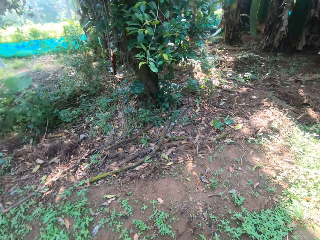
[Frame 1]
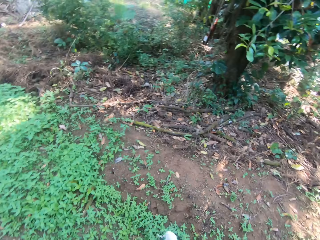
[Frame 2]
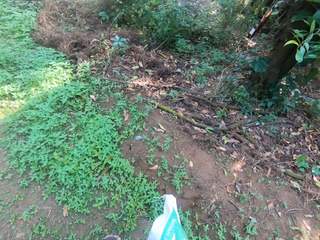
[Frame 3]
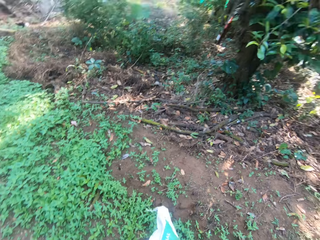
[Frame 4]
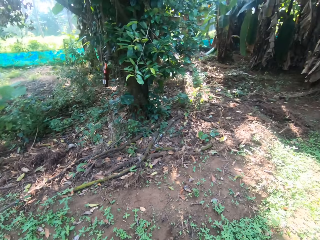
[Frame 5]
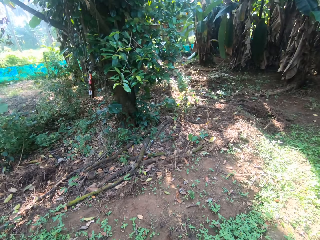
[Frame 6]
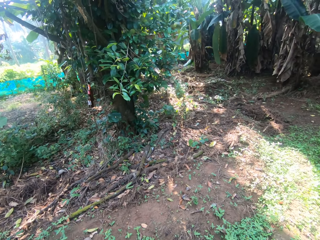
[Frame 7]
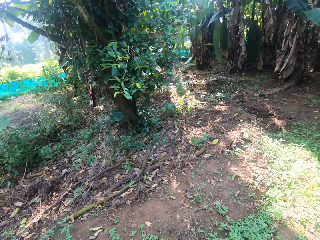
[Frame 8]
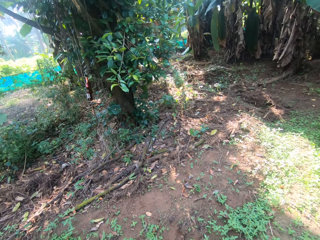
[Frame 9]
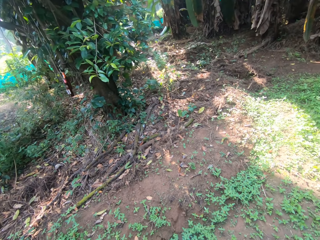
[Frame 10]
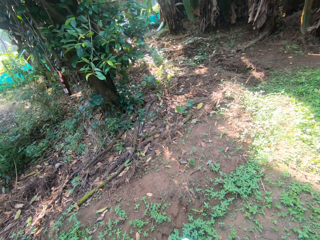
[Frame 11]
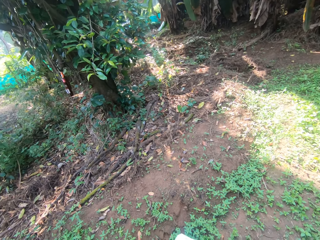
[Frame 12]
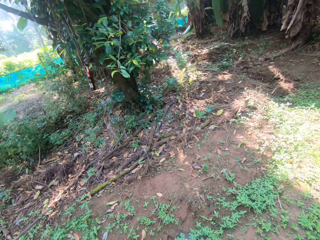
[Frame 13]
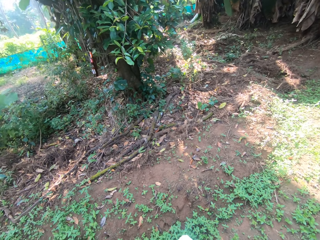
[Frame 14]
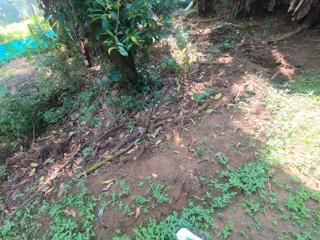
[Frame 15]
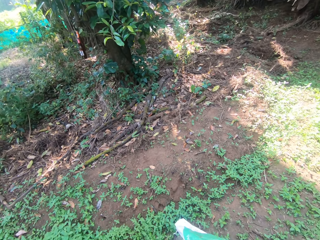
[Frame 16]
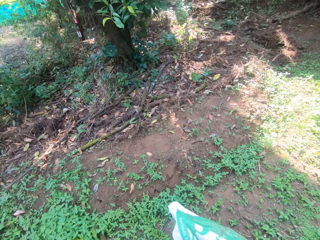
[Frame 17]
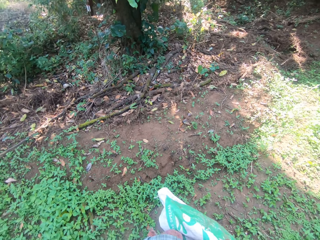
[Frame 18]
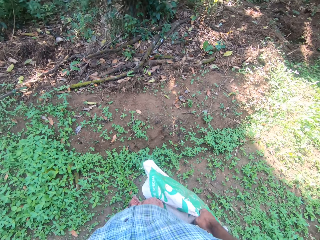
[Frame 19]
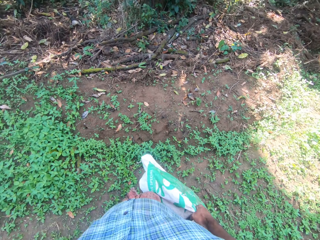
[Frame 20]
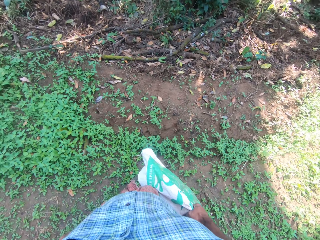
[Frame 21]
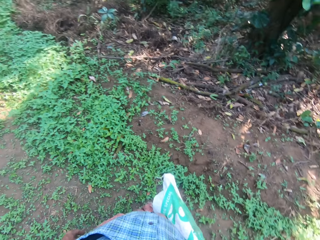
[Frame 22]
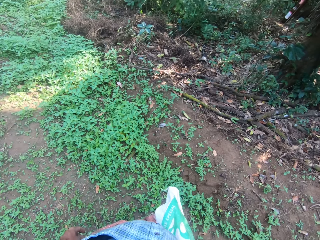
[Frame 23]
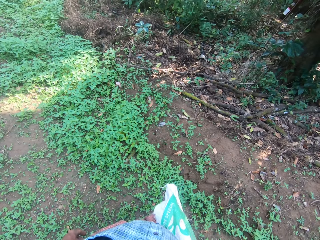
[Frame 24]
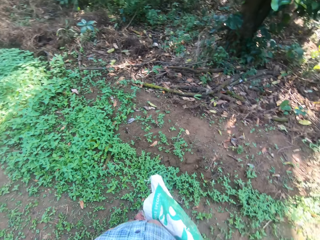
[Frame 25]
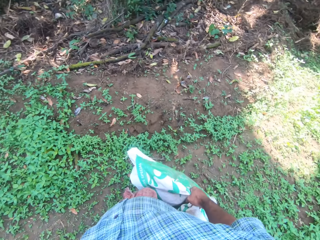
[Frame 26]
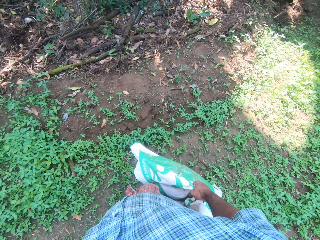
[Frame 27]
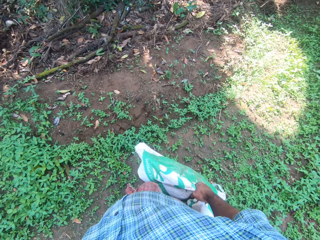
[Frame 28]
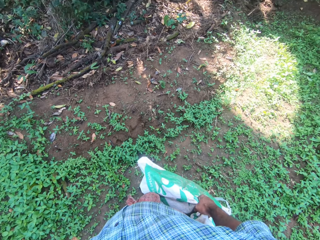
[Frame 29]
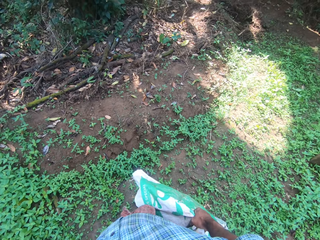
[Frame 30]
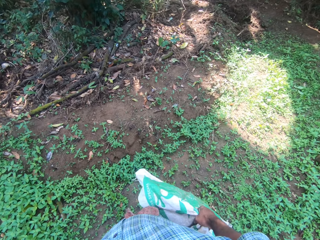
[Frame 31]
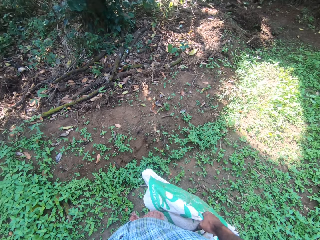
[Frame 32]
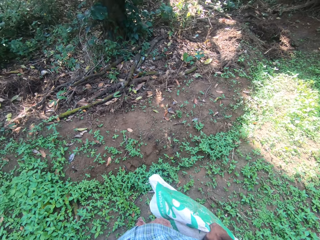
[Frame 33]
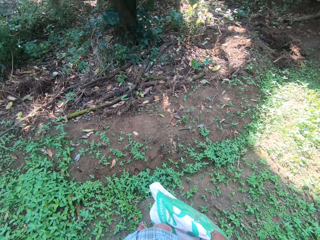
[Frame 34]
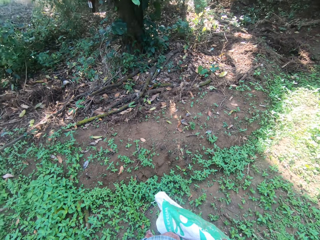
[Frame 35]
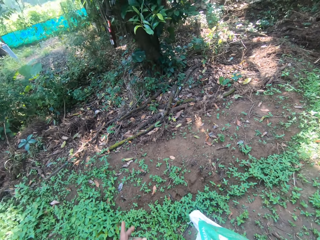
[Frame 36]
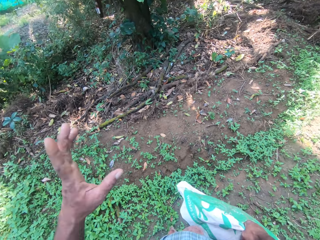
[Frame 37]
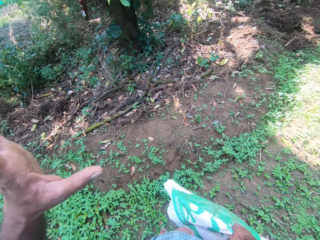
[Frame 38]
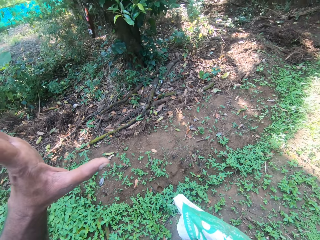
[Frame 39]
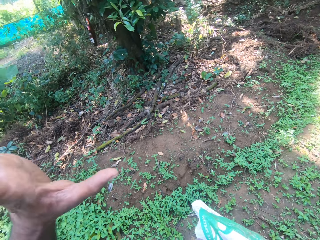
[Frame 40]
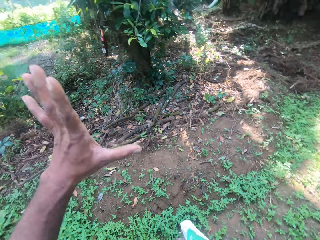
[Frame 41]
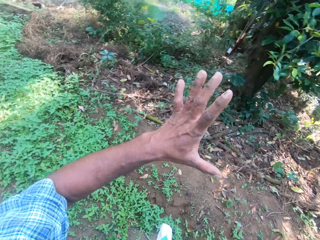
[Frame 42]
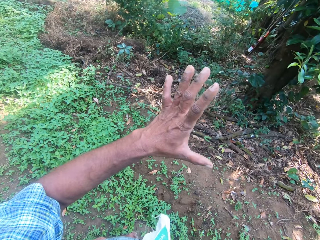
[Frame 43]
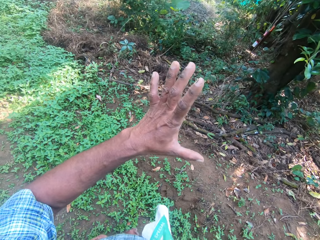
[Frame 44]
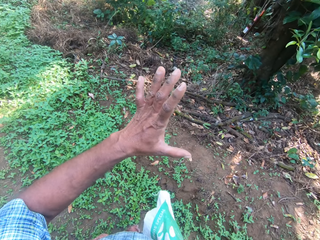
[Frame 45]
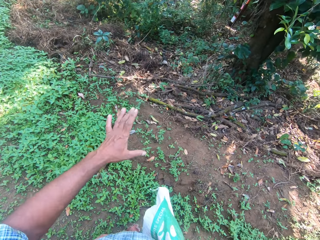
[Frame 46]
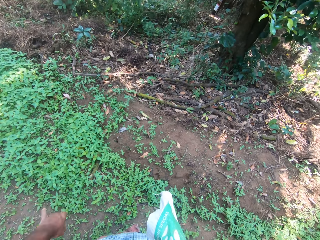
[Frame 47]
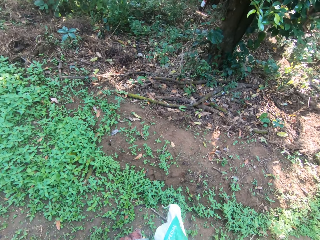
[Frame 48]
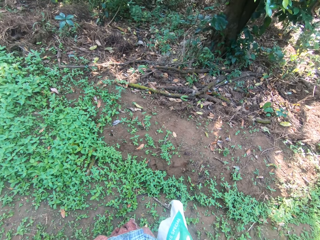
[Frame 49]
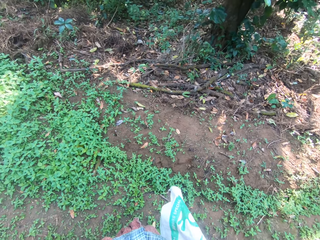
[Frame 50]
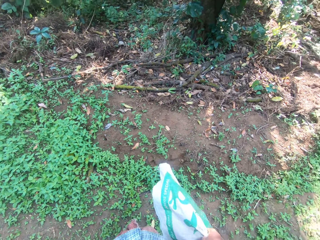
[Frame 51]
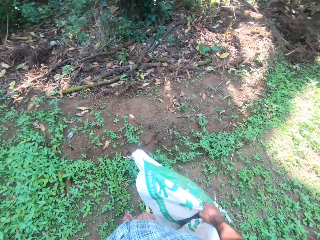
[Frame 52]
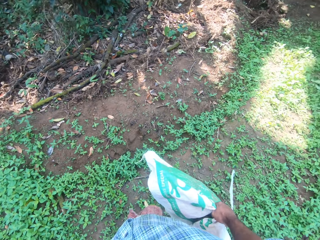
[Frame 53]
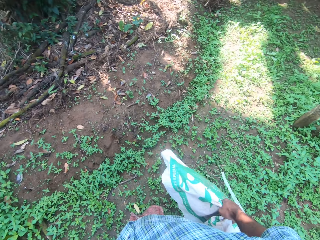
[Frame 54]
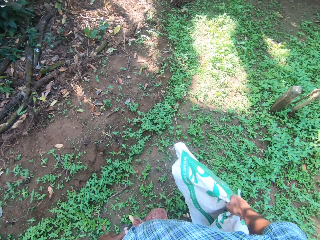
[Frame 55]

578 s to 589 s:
The camera wearer lifts his left hand.

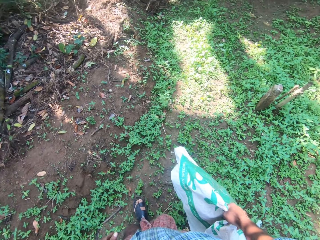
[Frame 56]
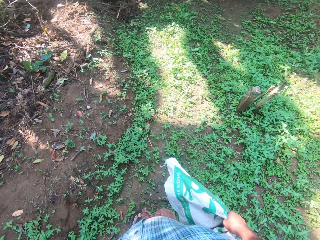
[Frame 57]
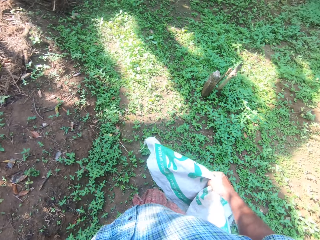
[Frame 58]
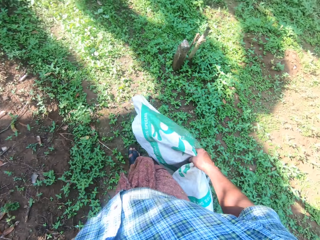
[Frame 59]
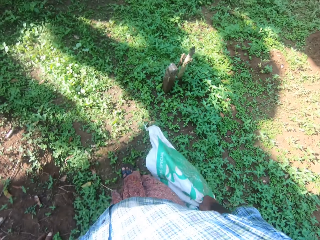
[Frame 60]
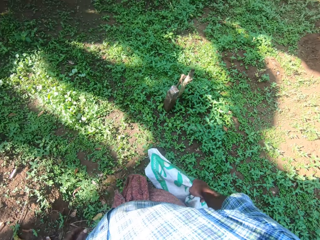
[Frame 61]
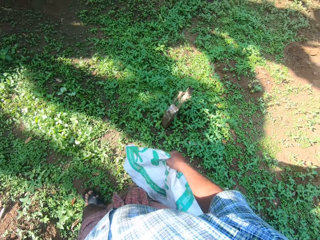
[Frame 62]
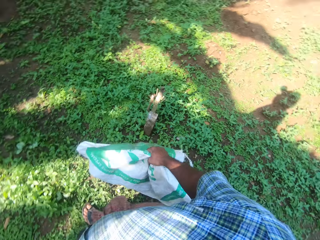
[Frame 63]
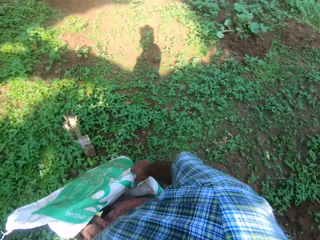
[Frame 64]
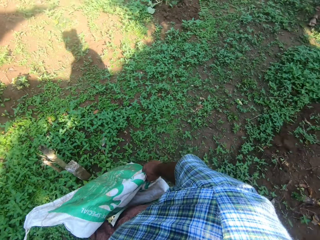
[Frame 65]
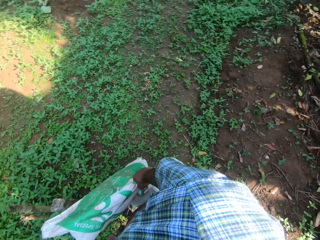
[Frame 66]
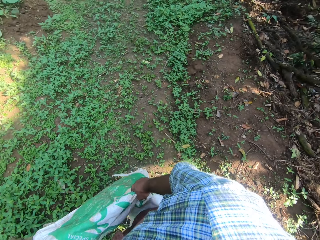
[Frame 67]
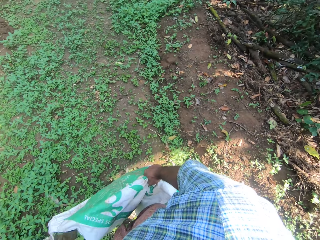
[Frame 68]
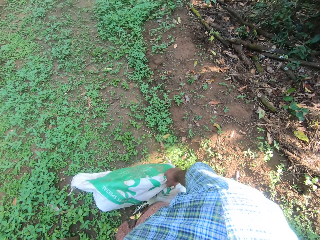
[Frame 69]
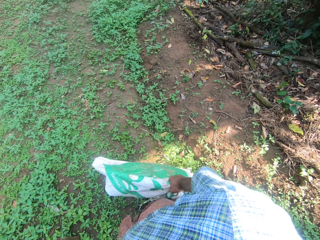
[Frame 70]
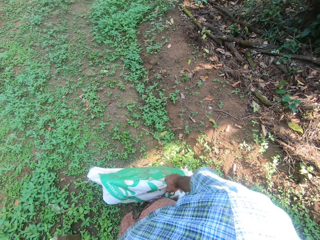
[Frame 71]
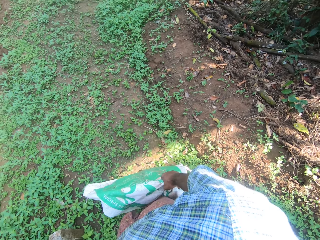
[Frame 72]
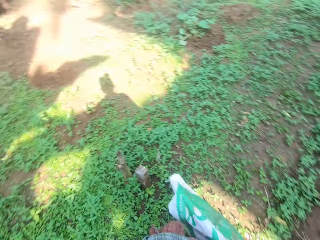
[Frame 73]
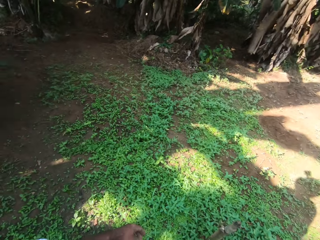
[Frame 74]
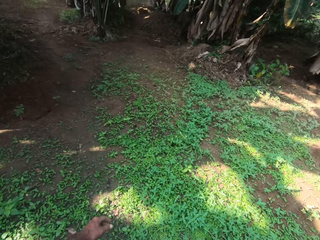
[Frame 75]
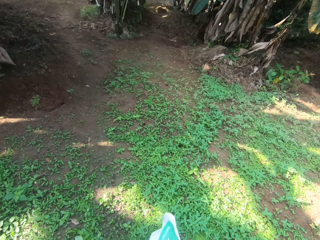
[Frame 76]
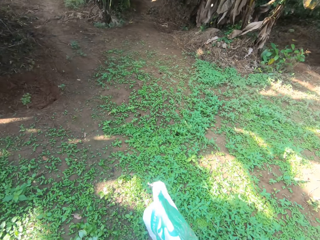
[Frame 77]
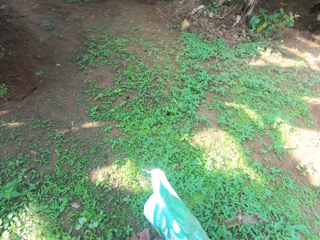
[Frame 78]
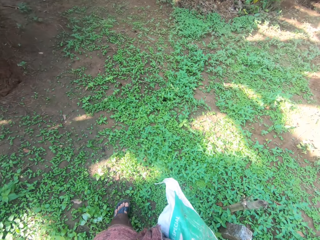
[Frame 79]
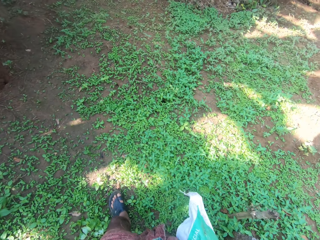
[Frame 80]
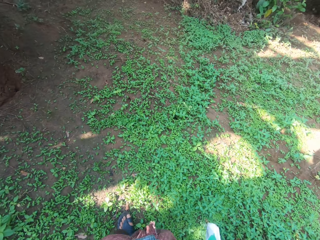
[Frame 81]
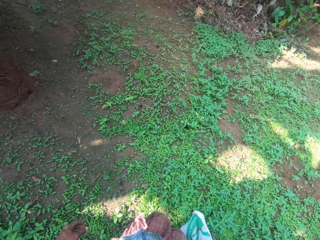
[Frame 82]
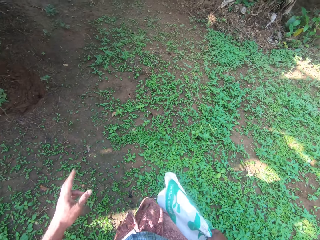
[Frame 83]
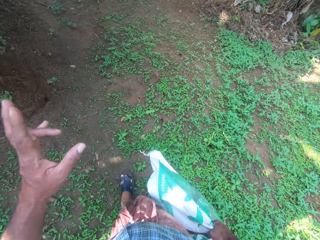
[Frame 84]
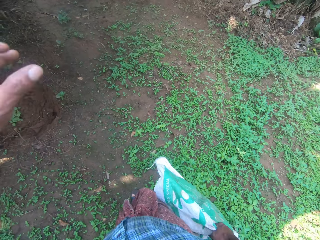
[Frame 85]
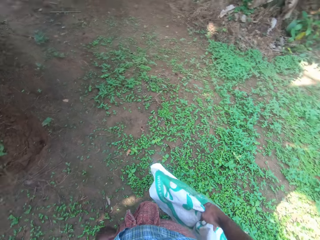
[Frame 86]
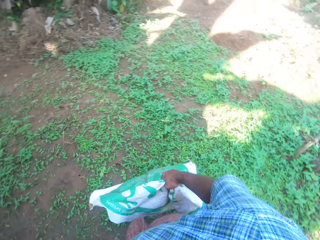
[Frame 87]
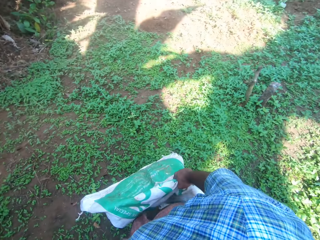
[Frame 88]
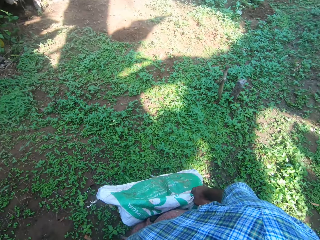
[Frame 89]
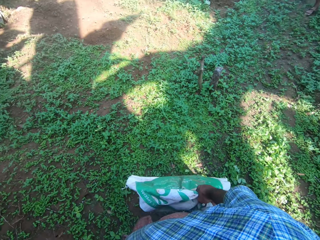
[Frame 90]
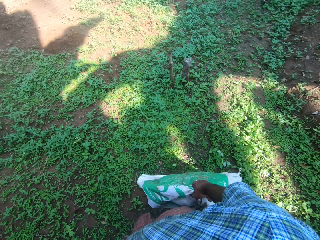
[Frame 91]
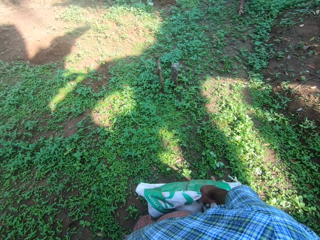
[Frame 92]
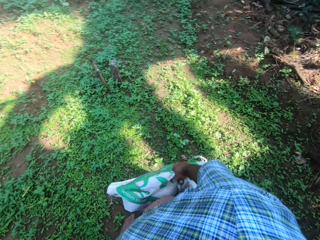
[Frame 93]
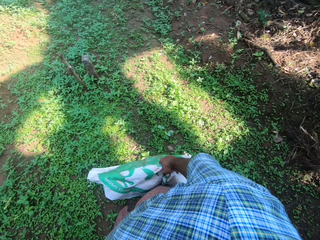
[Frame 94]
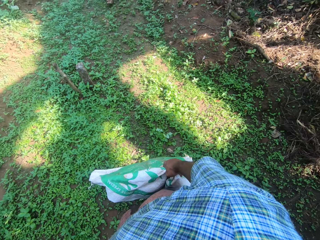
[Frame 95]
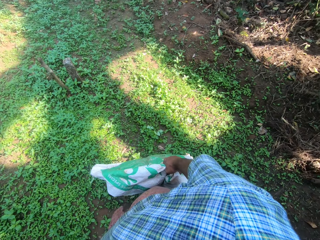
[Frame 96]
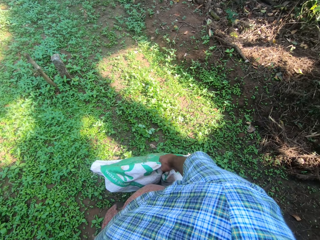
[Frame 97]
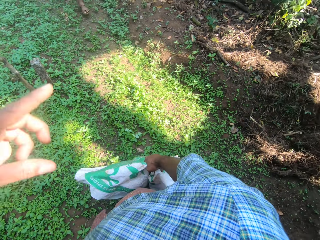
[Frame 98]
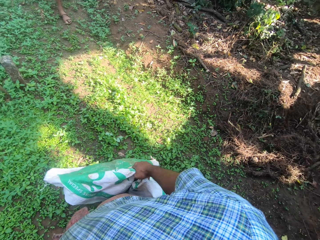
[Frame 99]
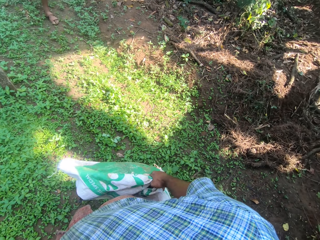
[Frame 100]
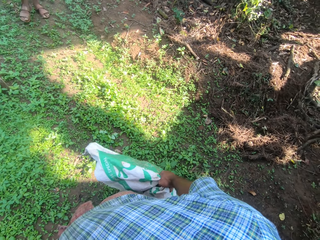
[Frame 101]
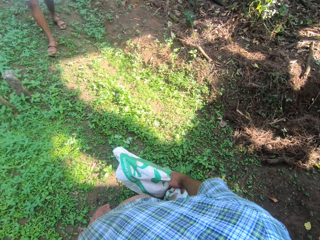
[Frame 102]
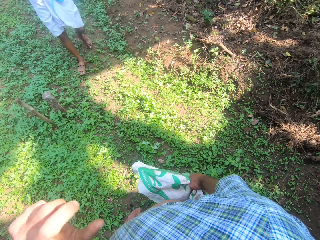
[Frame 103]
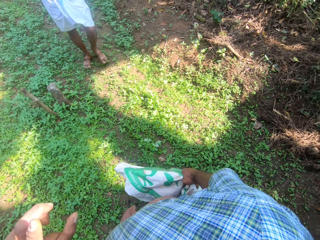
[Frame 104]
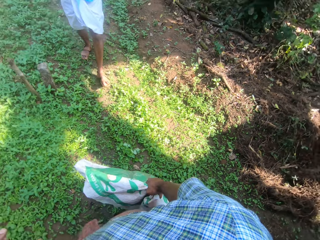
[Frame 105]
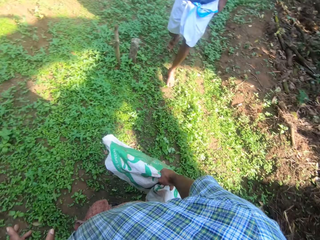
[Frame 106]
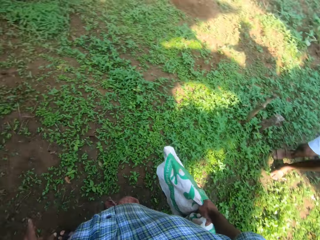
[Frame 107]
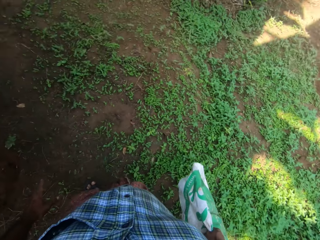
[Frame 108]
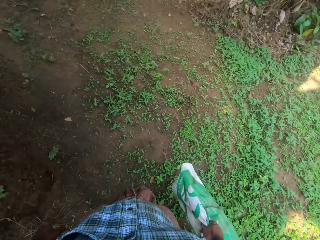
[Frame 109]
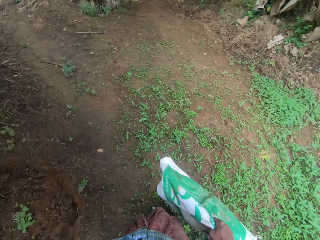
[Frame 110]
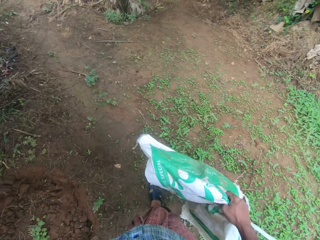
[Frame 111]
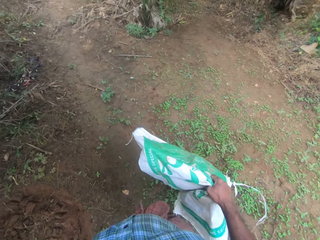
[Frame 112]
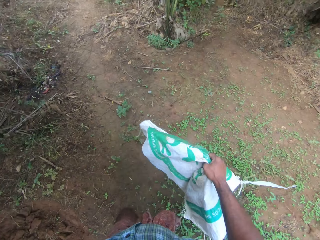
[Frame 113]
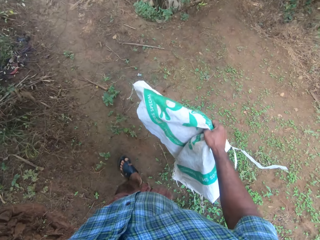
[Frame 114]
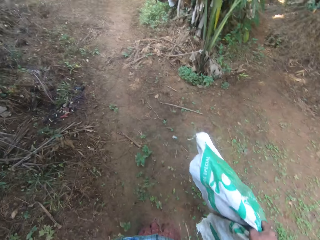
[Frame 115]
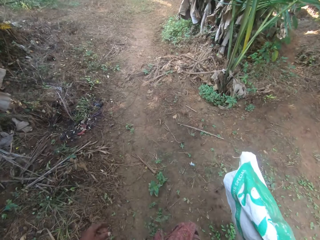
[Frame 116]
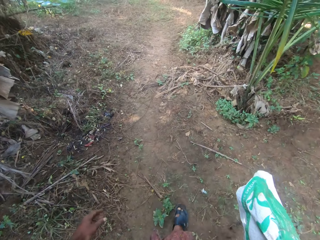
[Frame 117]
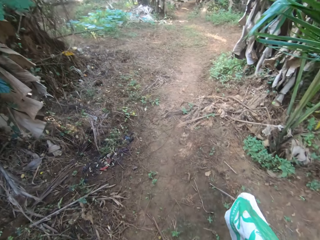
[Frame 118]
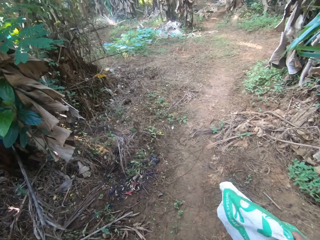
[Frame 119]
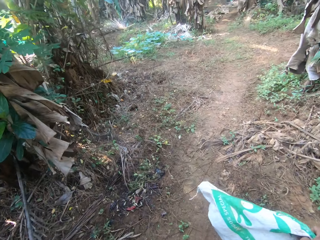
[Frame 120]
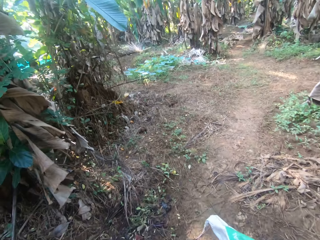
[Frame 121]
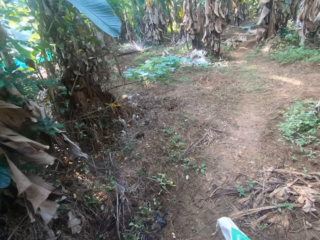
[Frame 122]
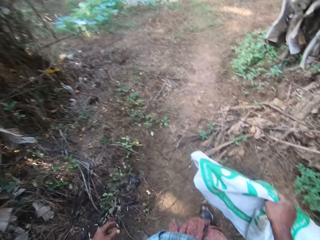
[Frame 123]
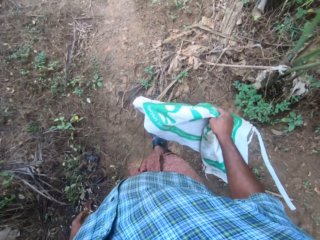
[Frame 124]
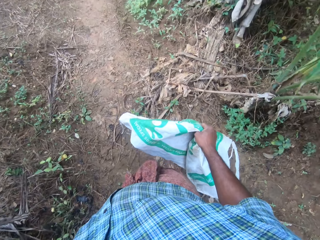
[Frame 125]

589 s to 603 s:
The camera wearer walks on the ground. They look around. They walk on the ground in the farm. They look around. They walk on the ground.
